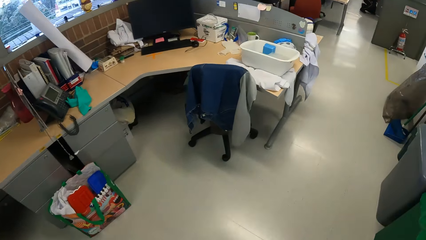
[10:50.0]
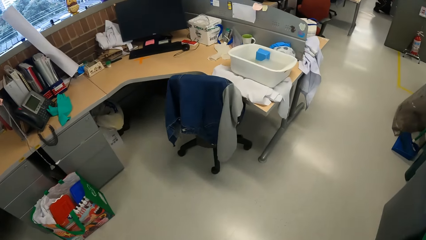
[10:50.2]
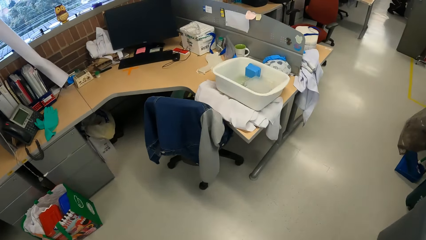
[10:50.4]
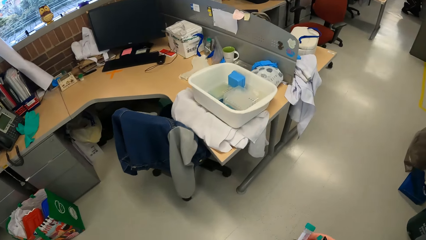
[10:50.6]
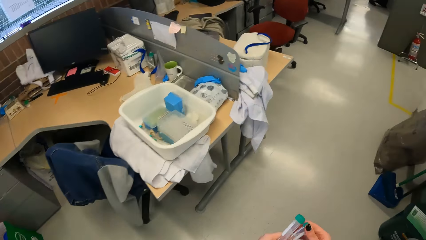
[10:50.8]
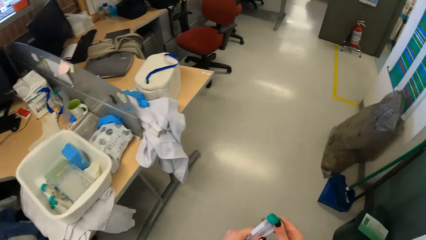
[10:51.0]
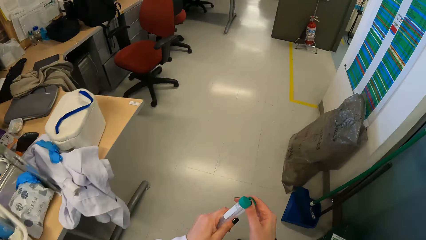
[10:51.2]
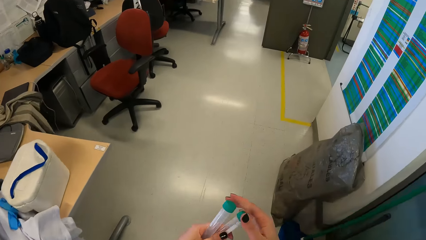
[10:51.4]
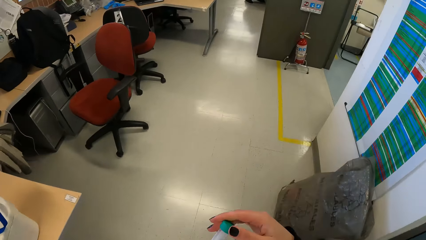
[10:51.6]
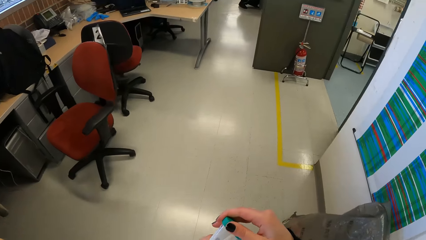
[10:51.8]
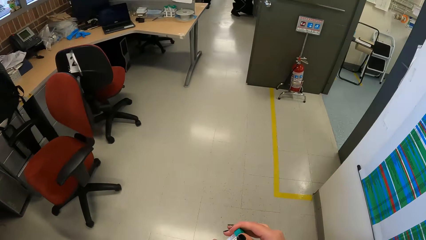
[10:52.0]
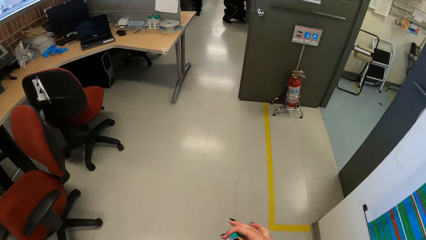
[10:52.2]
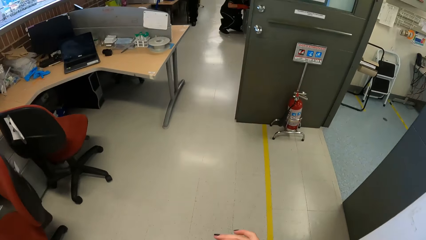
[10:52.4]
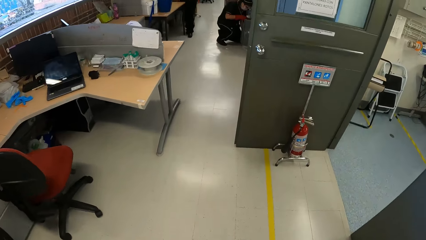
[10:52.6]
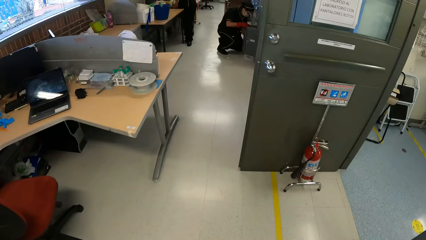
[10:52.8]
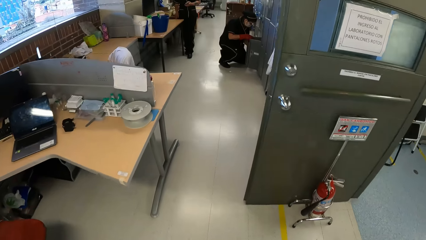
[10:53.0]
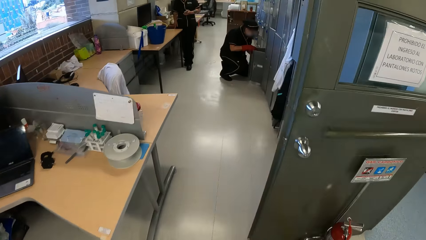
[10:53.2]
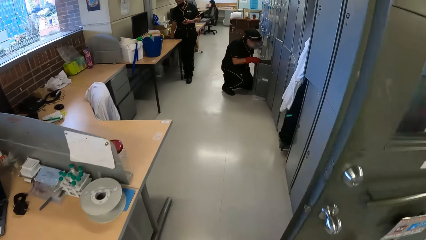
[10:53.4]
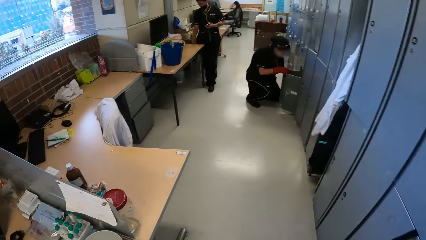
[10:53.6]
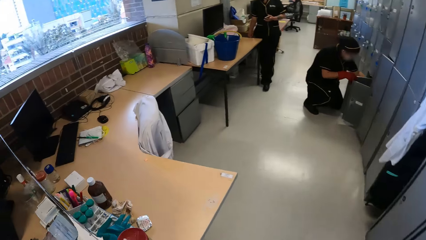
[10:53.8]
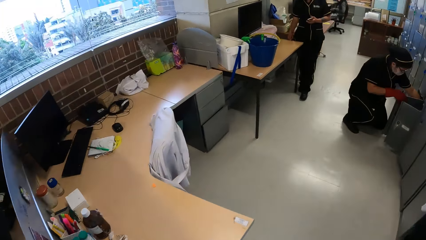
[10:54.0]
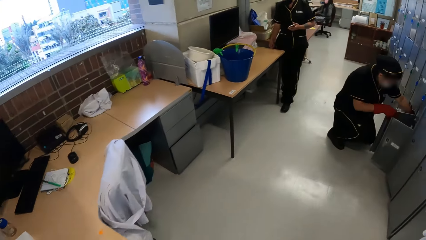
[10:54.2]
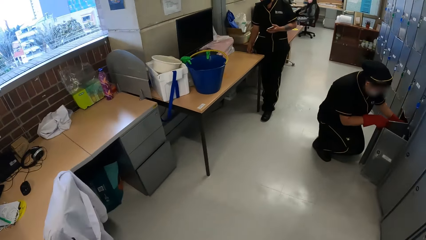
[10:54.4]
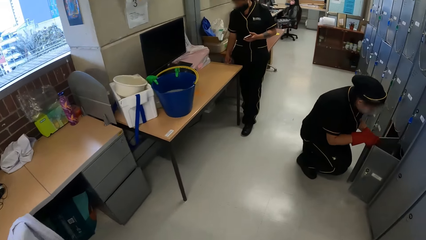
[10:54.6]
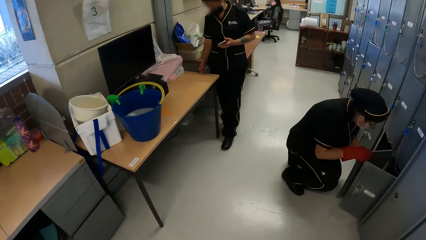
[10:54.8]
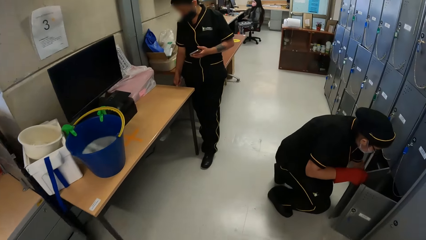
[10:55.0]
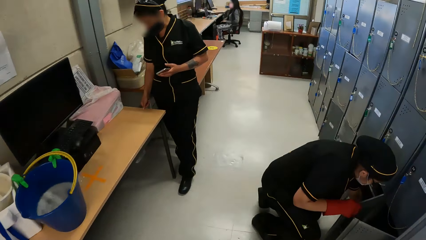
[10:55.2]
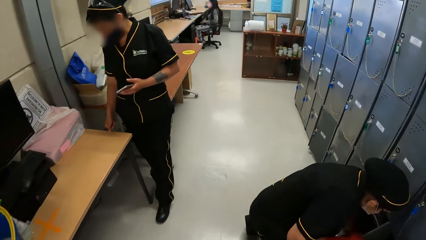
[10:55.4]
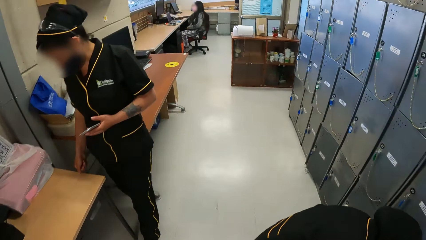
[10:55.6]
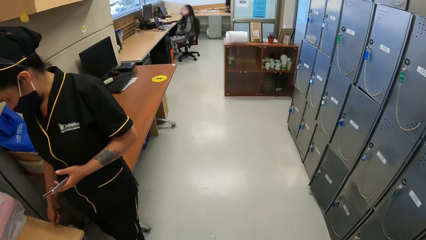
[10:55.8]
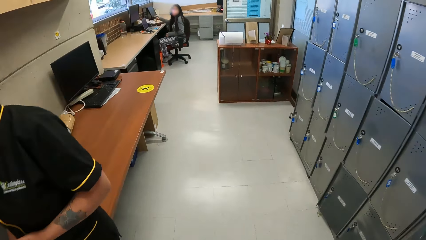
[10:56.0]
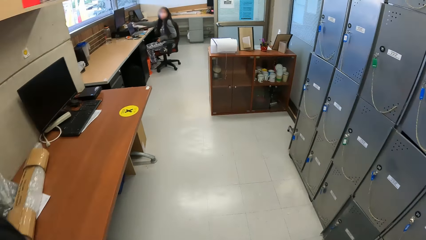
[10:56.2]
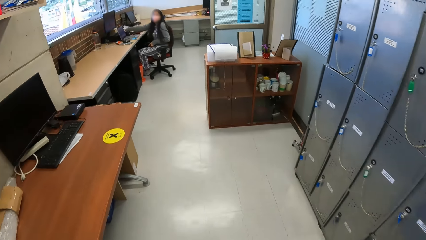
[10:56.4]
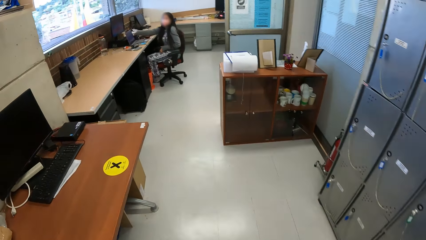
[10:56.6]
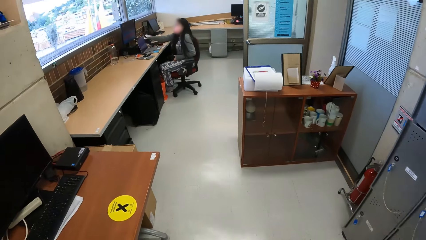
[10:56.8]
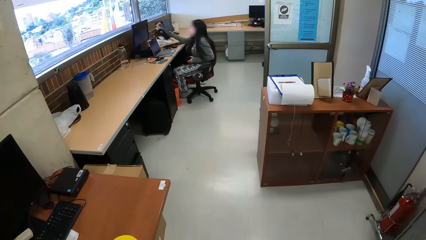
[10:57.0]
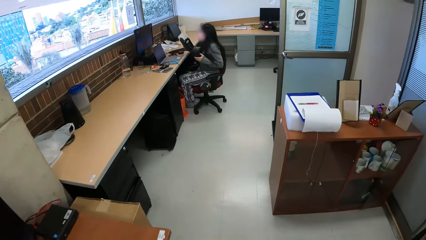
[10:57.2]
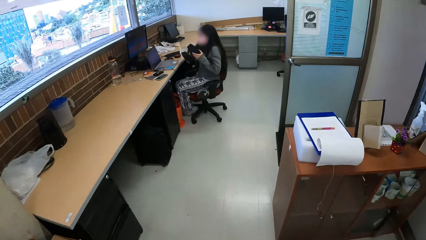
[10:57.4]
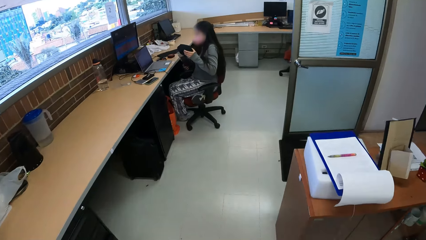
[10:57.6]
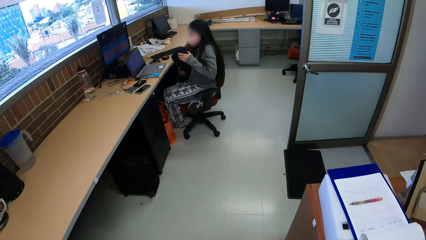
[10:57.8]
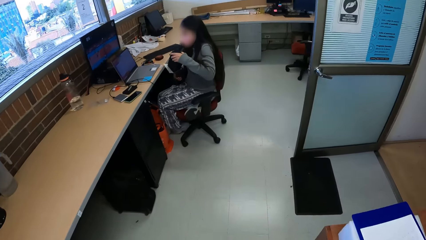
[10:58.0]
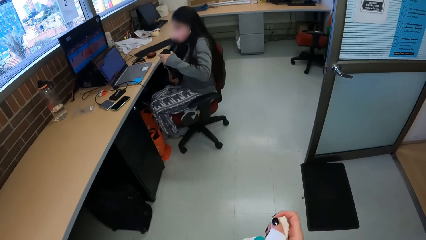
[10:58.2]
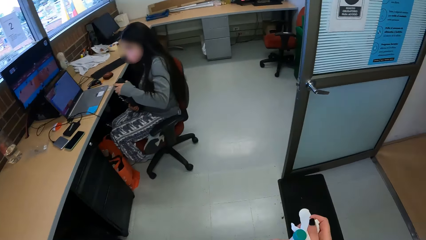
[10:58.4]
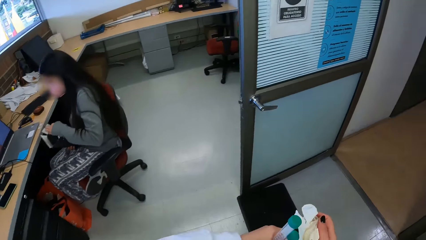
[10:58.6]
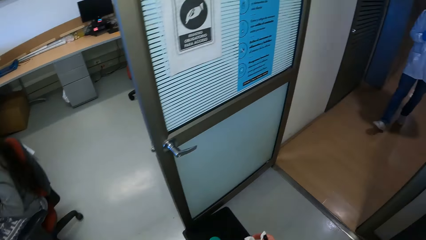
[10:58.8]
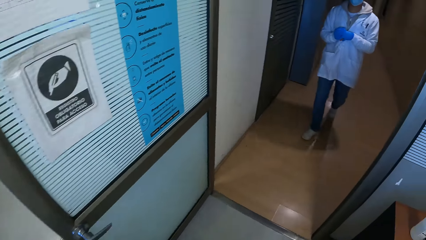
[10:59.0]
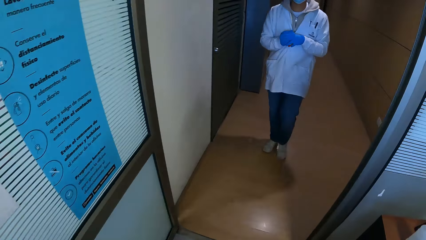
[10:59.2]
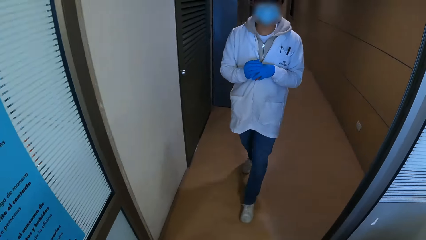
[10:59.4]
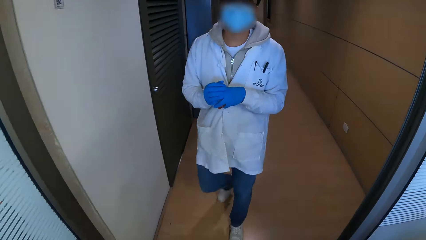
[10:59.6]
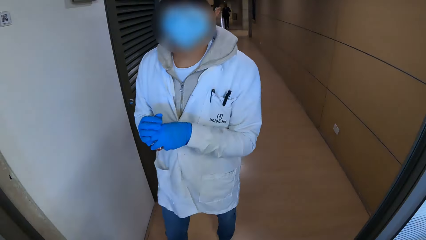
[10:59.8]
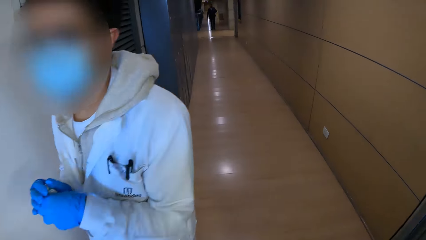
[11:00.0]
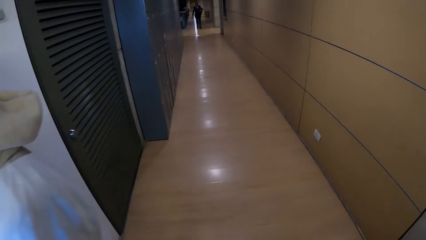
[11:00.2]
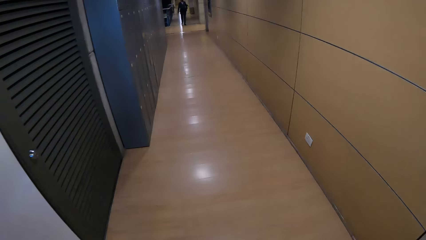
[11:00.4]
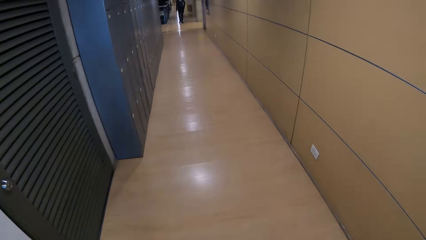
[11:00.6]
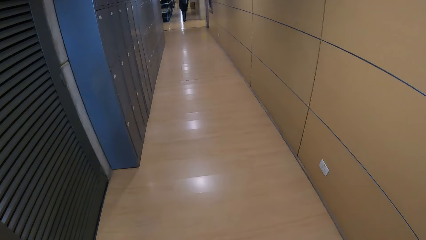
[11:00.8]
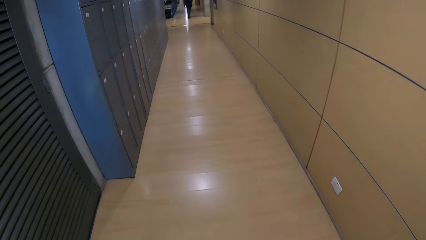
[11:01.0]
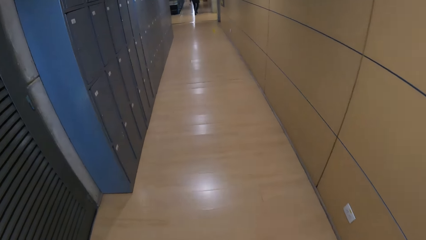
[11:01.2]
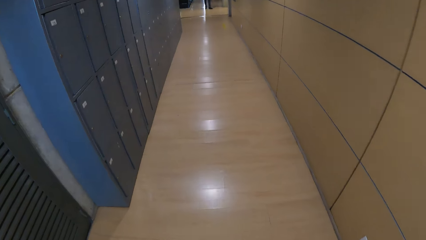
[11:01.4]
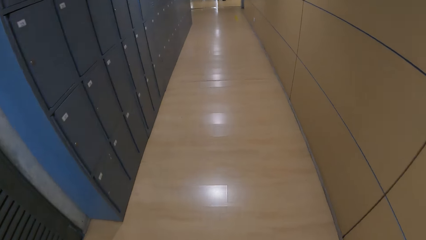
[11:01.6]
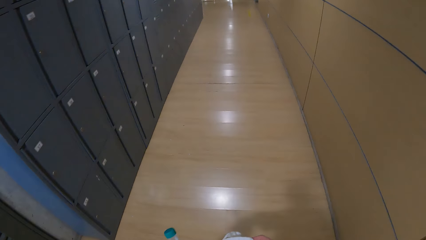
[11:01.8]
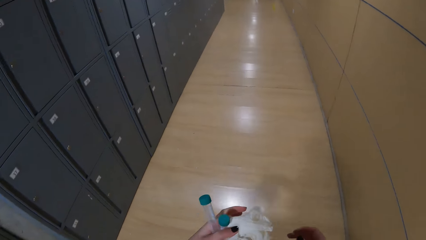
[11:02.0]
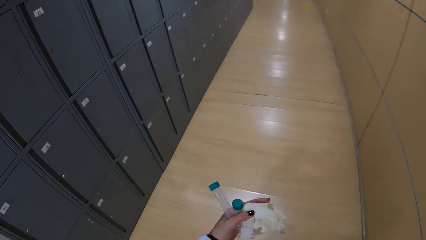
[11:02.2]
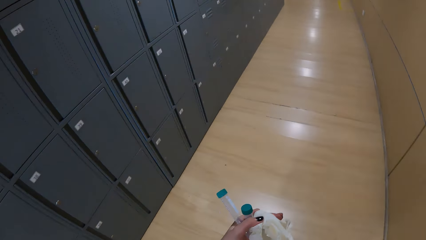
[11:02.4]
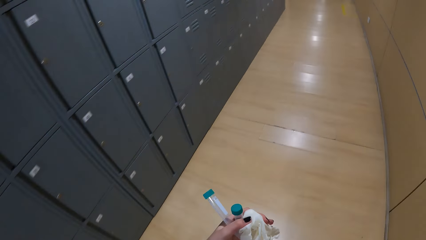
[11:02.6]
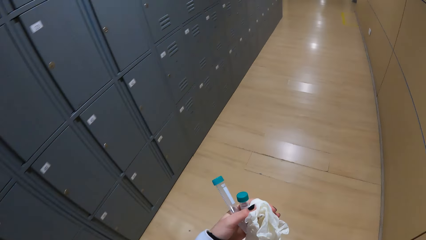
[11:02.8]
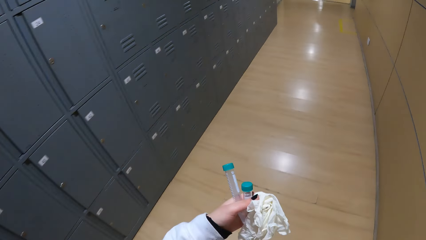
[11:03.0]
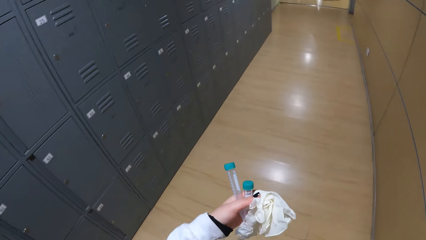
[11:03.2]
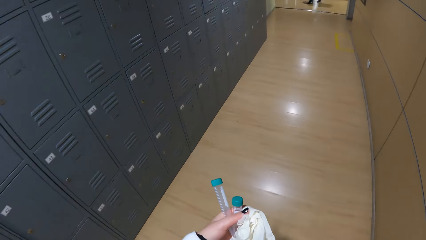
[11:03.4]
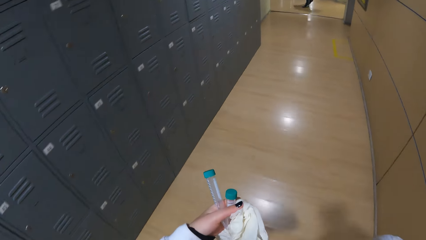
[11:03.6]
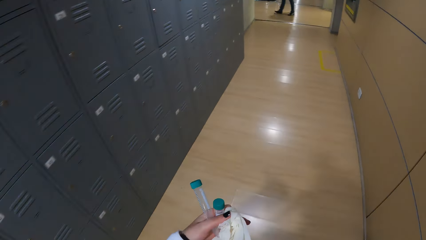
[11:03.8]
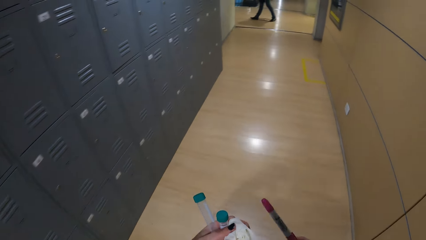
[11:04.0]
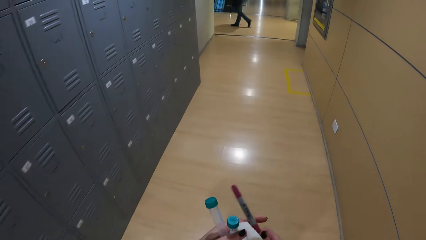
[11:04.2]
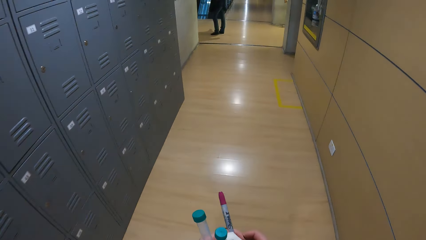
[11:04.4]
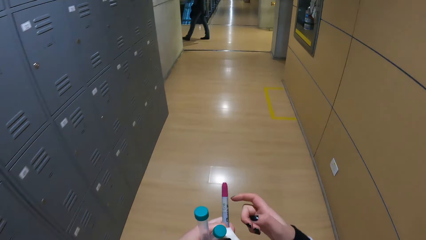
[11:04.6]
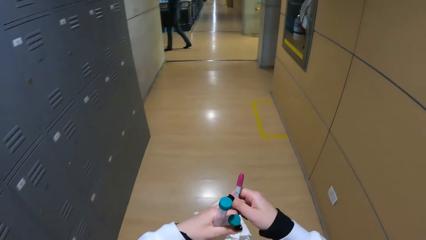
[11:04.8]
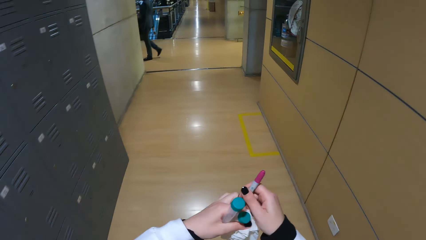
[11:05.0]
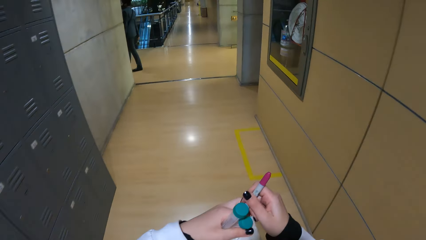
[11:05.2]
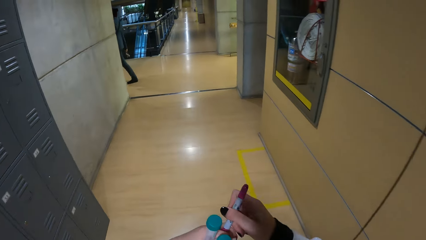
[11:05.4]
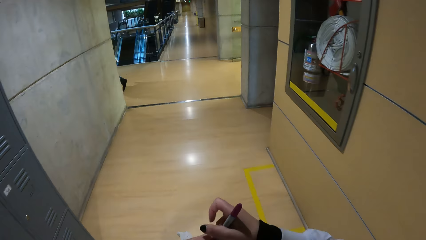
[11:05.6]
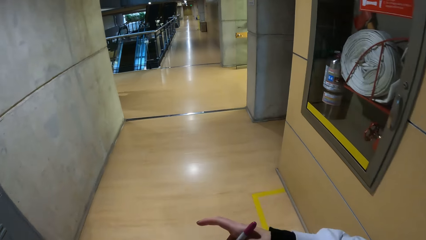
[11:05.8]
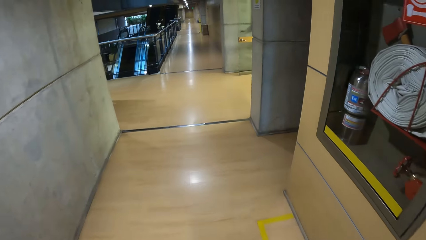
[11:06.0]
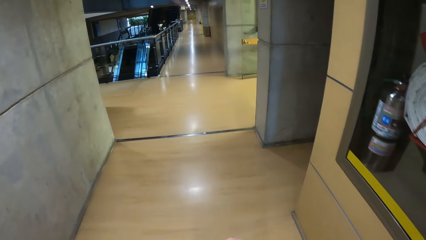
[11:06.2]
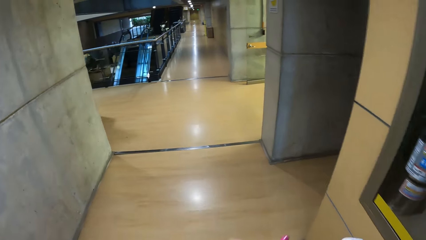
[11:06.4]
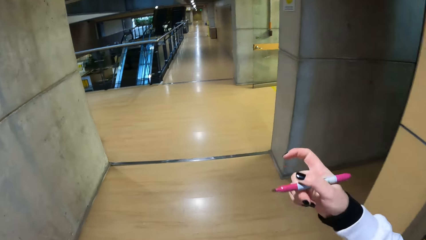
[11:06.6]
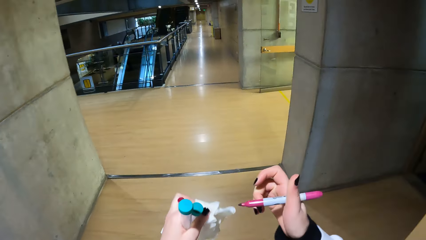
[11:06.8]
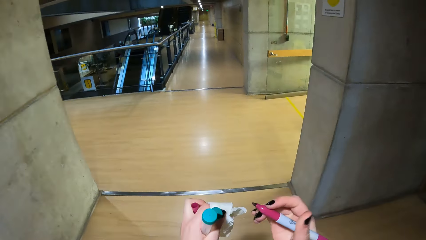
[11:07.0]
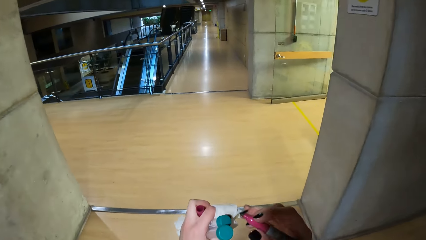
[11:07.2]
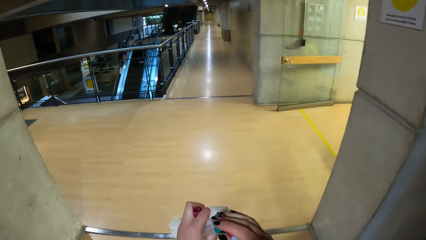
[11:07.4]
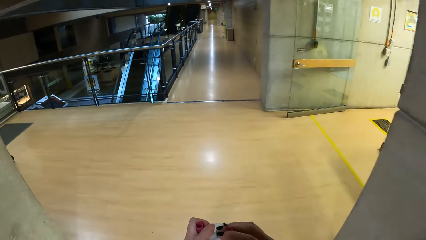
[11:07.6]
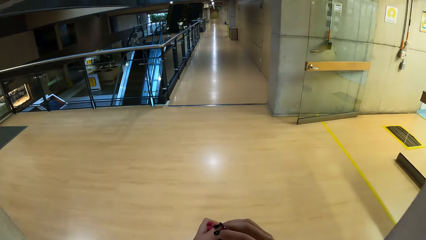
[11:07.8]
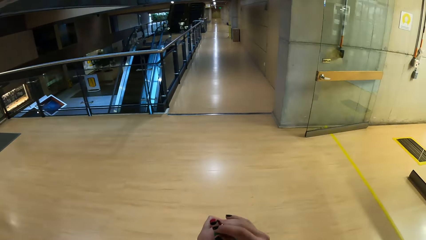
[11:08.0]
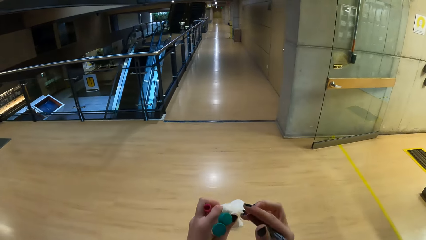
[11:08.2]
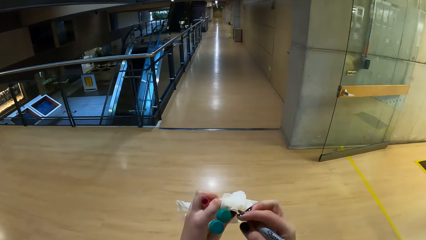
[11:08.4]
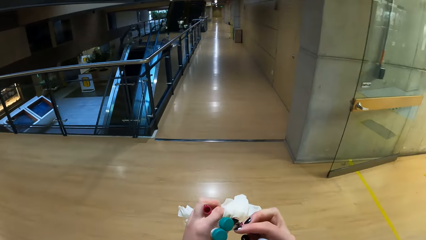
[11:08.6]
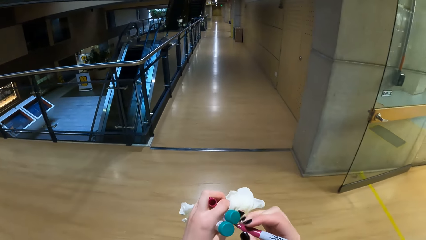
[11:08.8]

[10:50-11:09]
The camera wearer walks in the room. She turns the lids of the conical tubes in her left hand with her right hand. The first woman holds a locker door with her right hand. The second woman wipes a table with her right hand. The third woman picks up a packaging box from a table with her right hand. The third woman puts a black bag in the packaging box with her left hand. The camera wearer holds a pair of disposable gloves in her right hand. She walks past another woman. She holds the pair of disposable gloves in her left hand. She holds a marker in her right hand. She passes the marker to her left hand. She opens the marker with her right hand. She touches the lids of the conical tubes in her left hand with her right hand.
